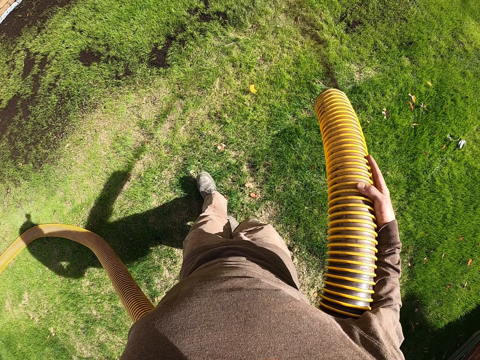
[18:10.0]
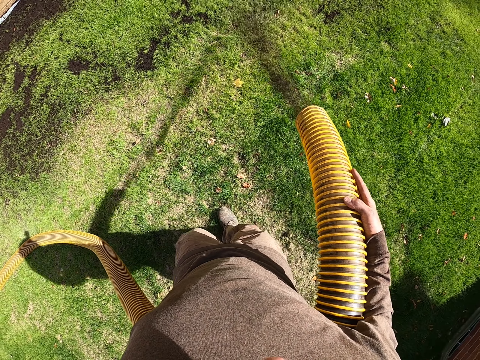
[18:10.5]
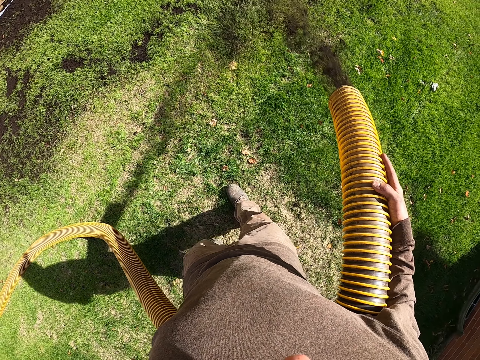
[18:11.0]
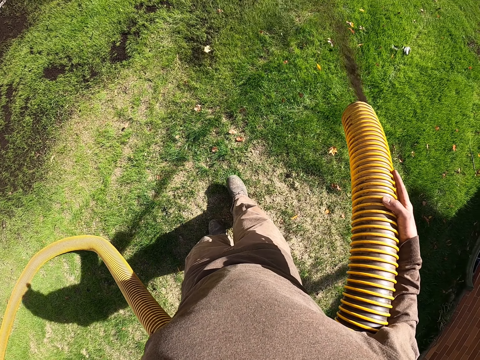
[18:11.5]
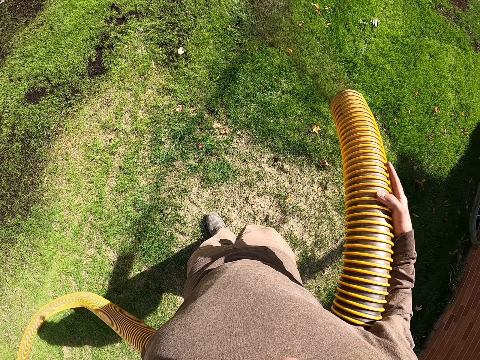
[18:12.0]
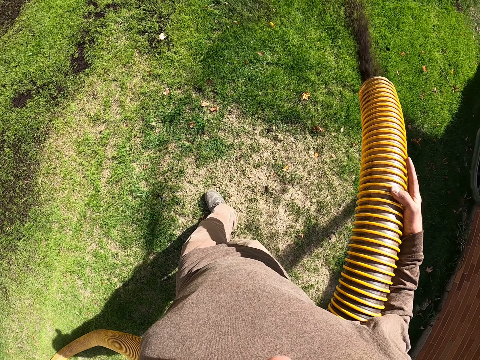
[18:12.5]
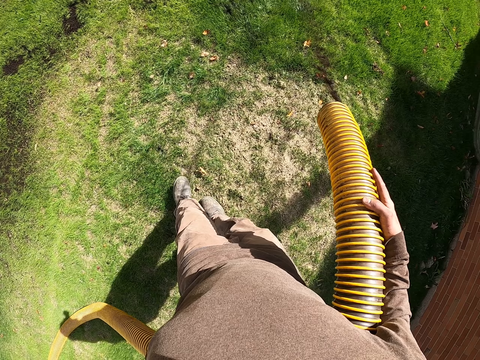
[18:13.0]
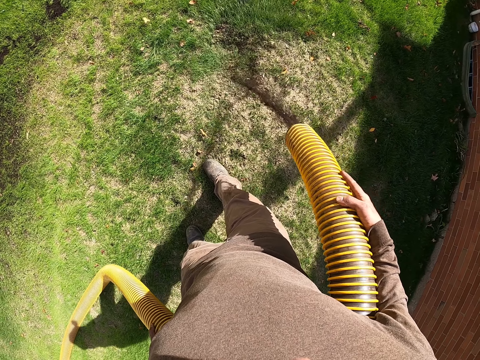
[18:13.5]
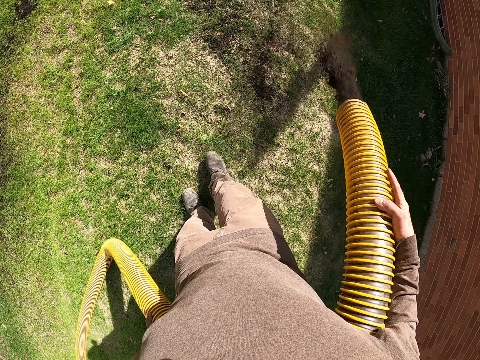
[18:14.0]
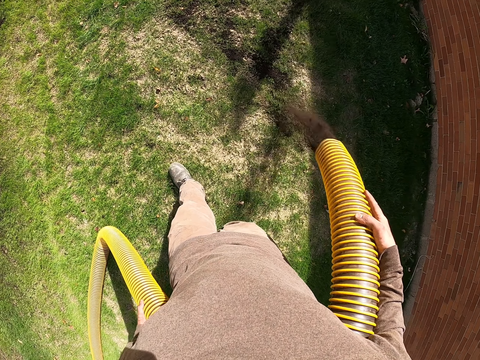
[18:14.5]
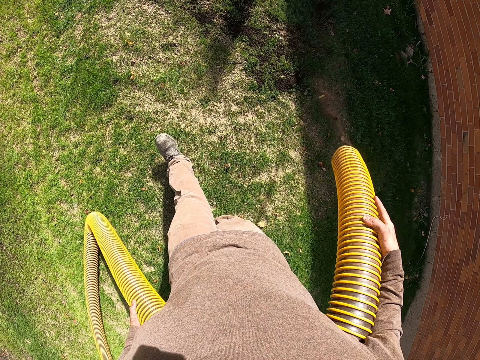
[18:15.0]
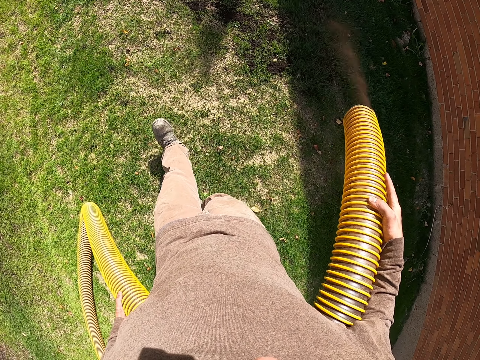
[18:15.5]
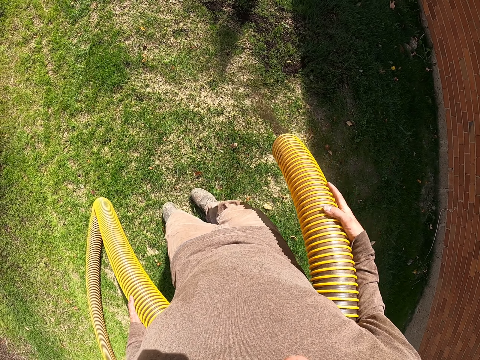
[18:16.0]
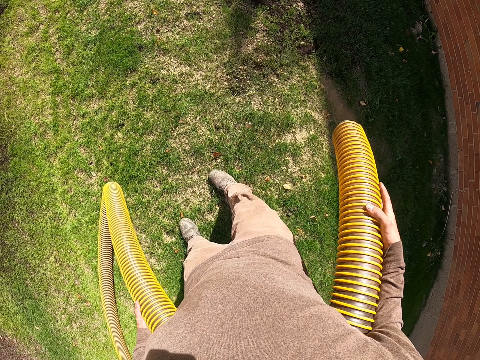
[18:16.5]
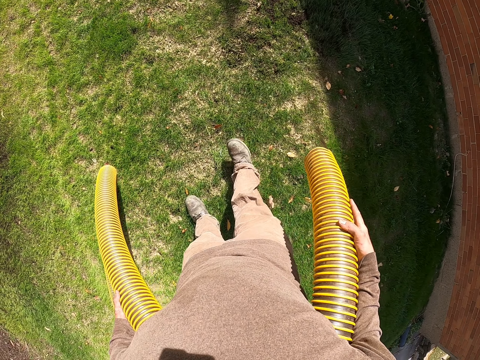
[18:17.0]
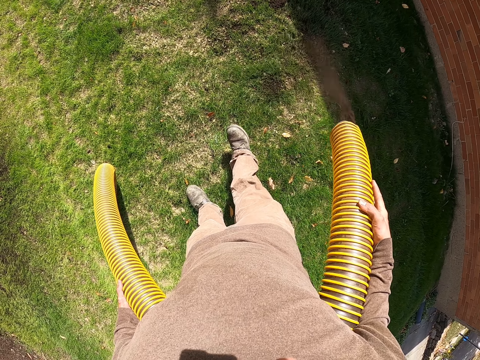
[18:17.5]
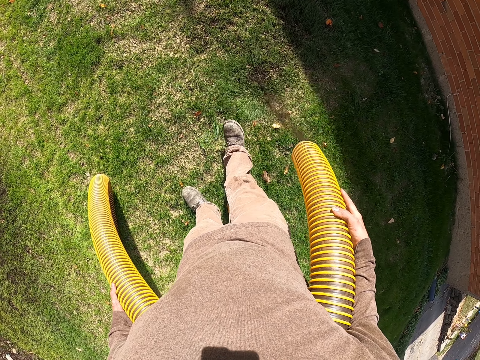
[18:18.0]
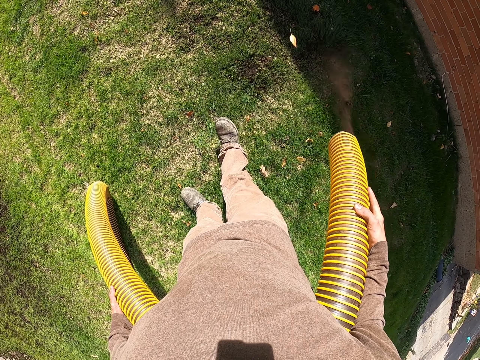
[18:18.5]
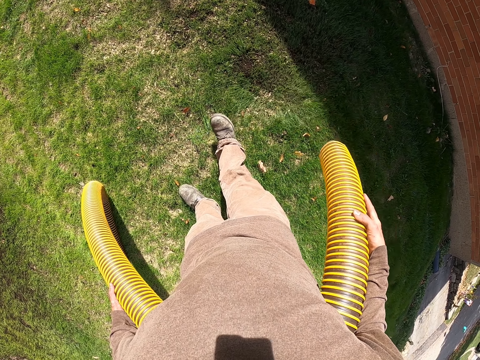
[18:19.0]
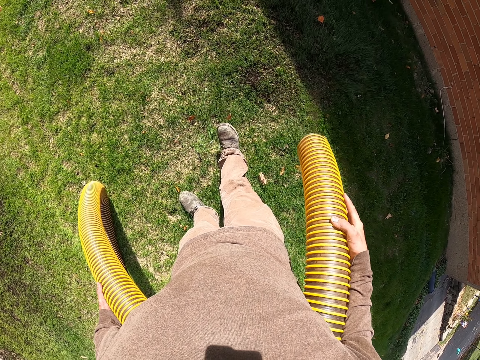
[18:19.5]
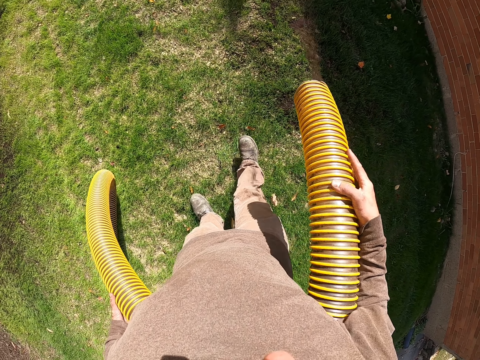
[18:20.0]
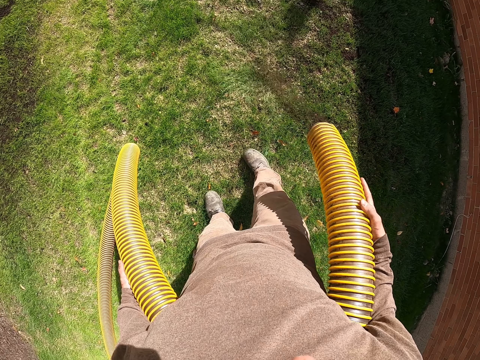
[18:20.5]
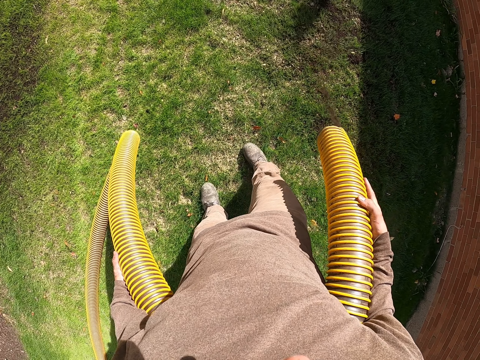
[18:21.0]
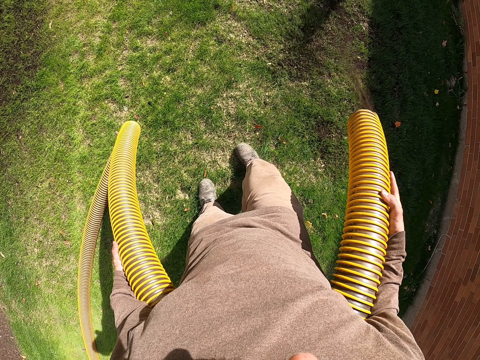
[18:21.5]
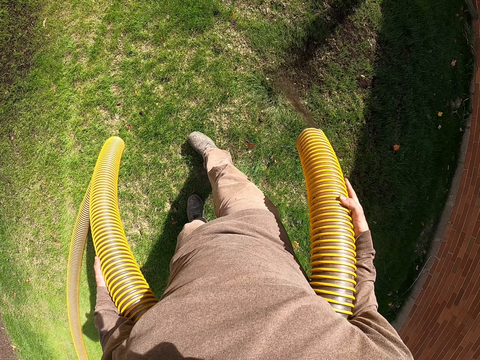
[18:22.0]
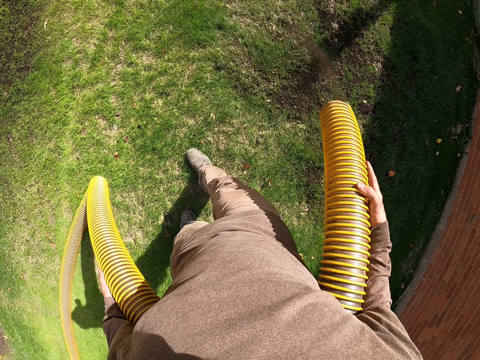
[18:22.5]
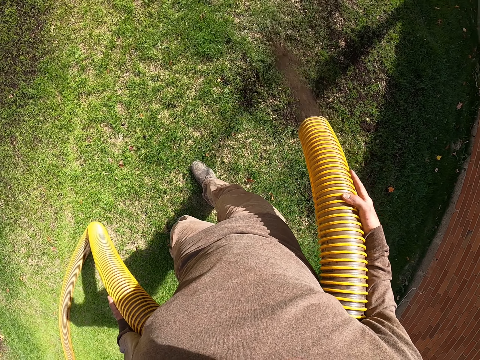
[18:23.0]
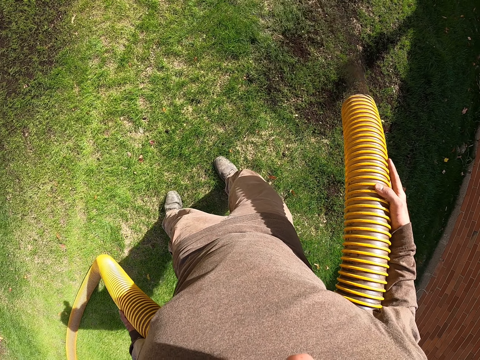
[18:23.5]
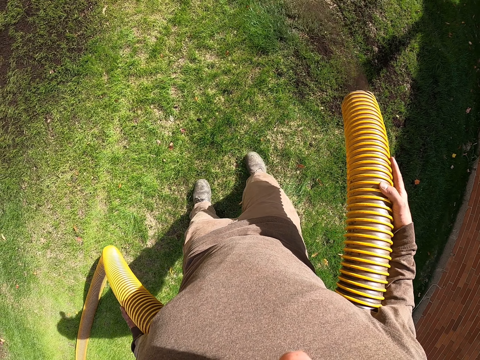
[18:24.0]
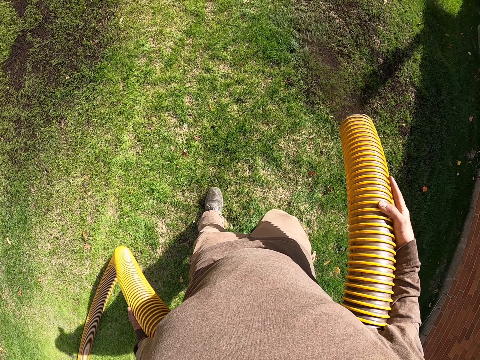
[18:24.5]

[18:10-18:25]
The camera wearer pours fertilizer on the grass with a pipe.

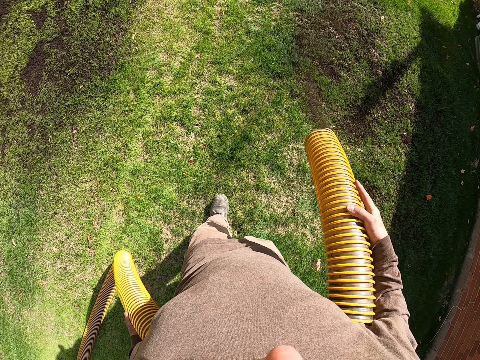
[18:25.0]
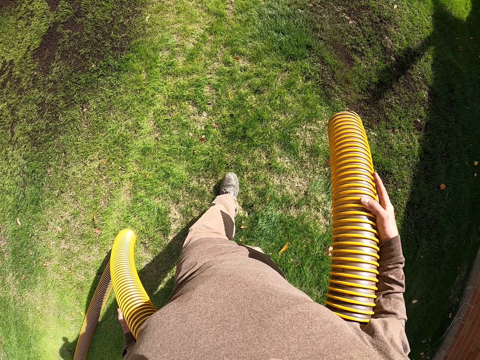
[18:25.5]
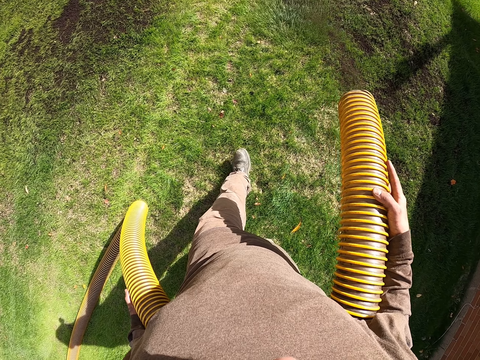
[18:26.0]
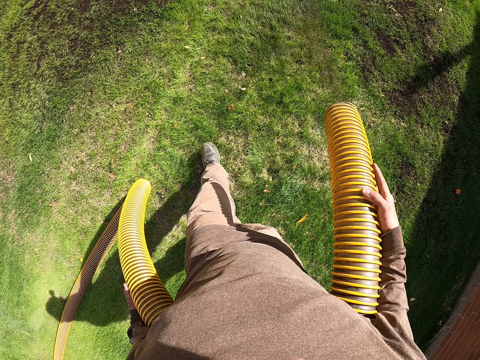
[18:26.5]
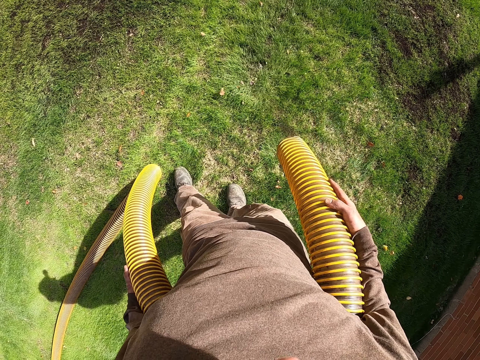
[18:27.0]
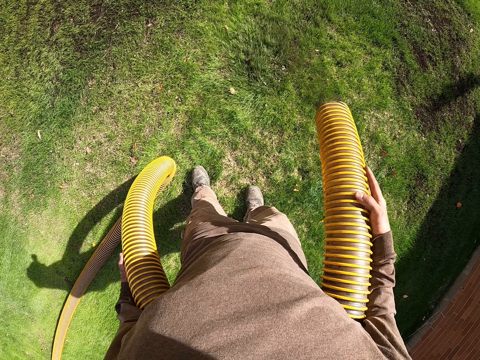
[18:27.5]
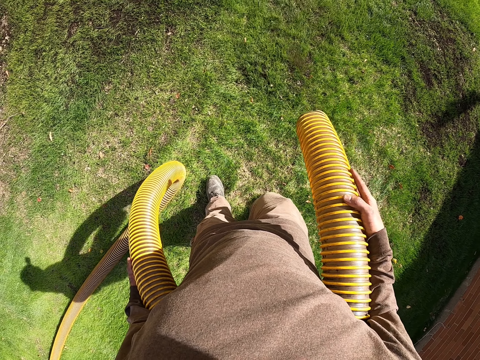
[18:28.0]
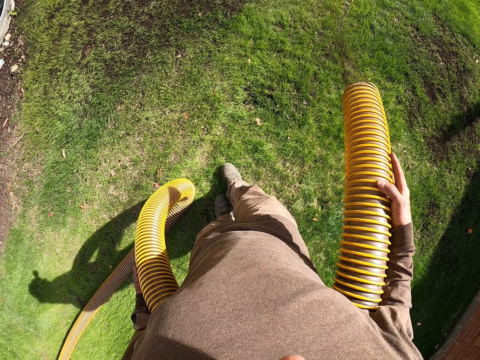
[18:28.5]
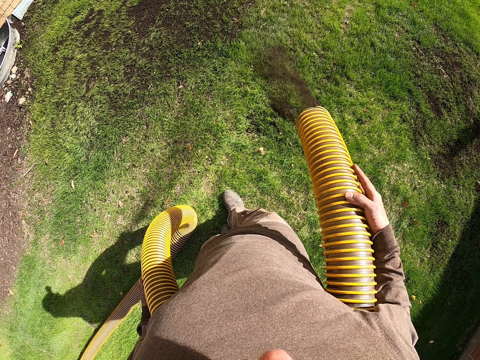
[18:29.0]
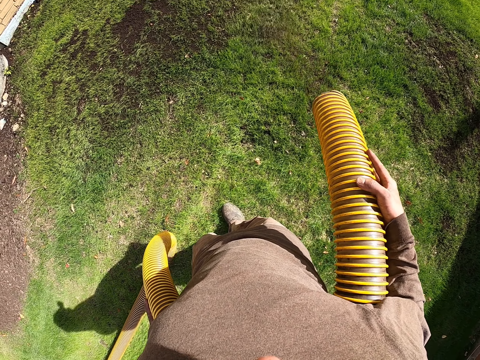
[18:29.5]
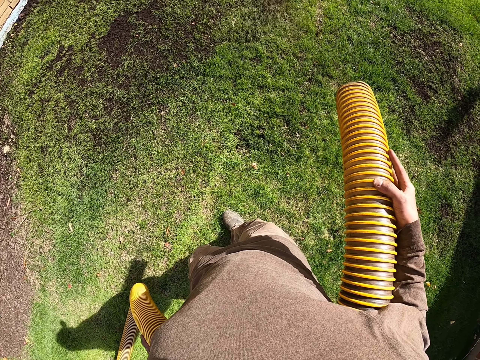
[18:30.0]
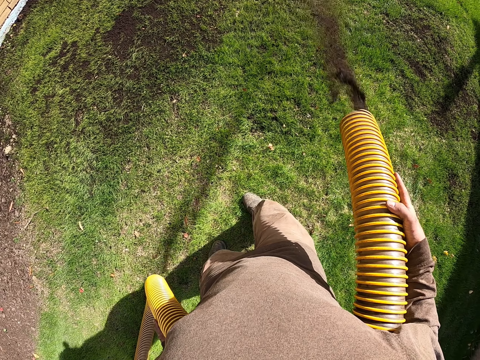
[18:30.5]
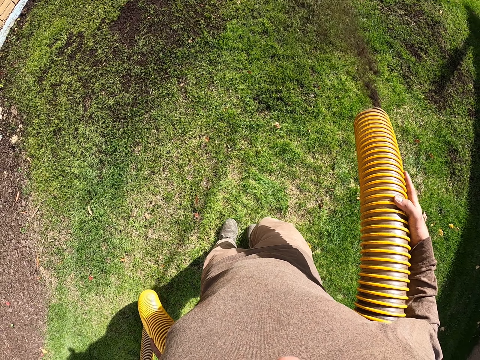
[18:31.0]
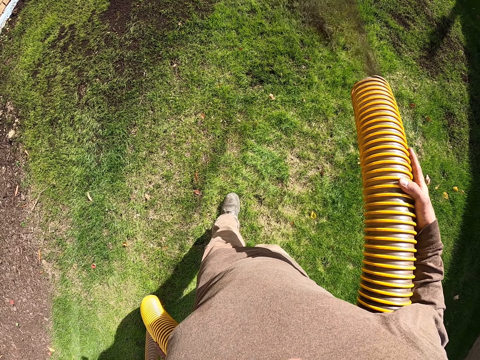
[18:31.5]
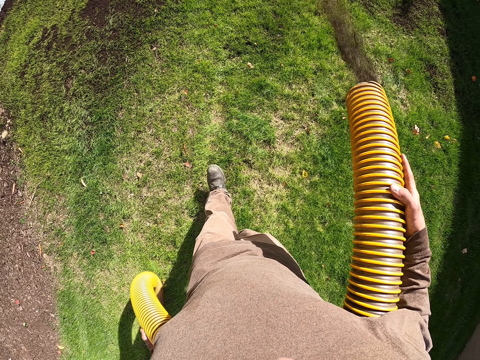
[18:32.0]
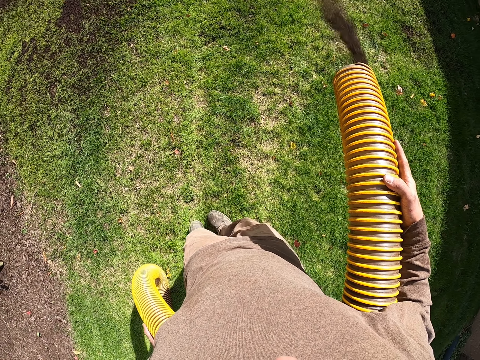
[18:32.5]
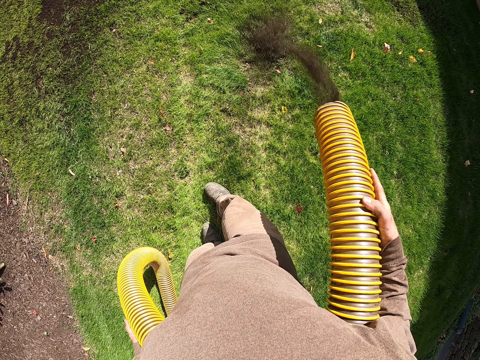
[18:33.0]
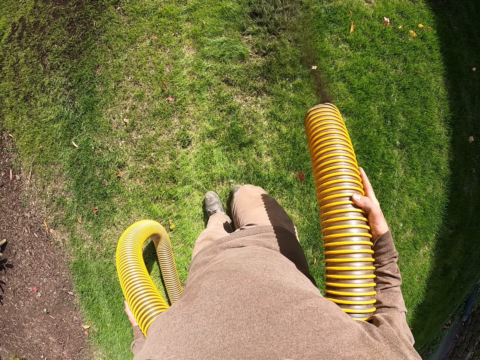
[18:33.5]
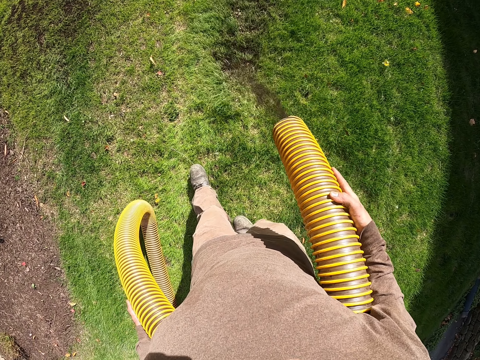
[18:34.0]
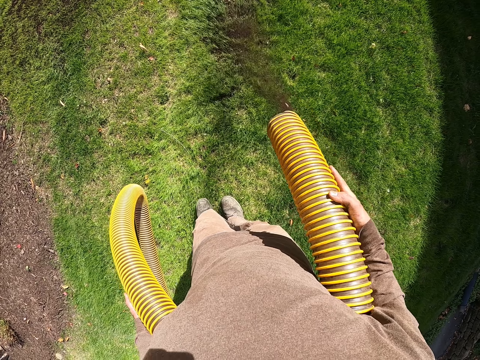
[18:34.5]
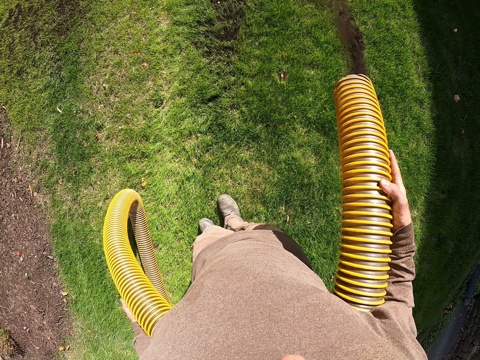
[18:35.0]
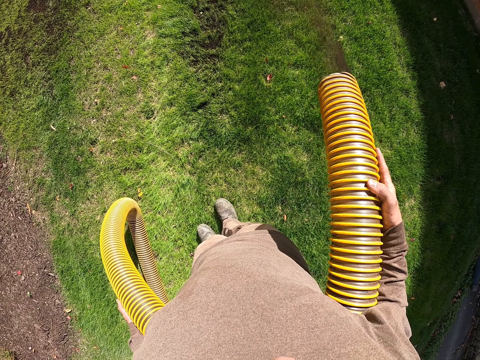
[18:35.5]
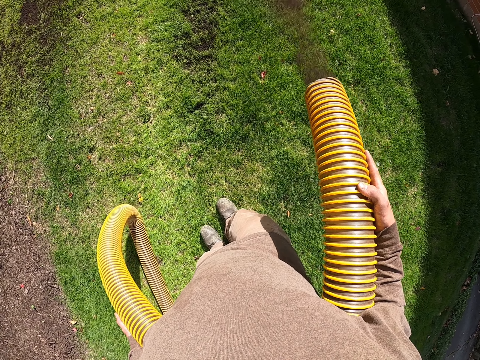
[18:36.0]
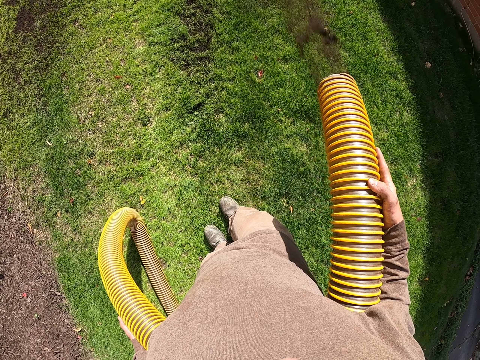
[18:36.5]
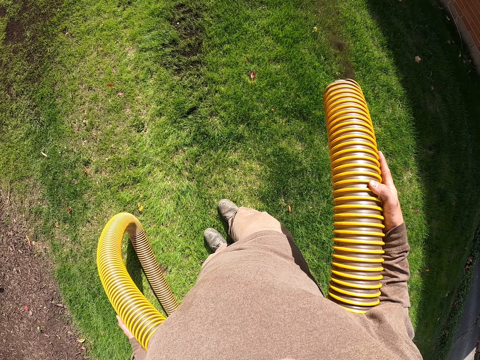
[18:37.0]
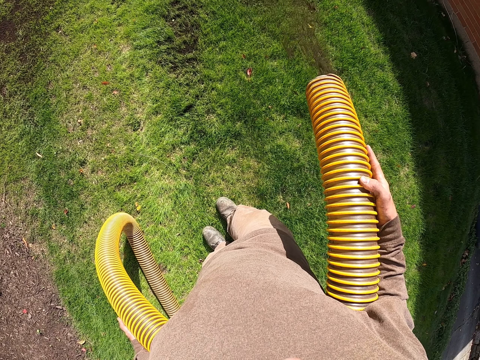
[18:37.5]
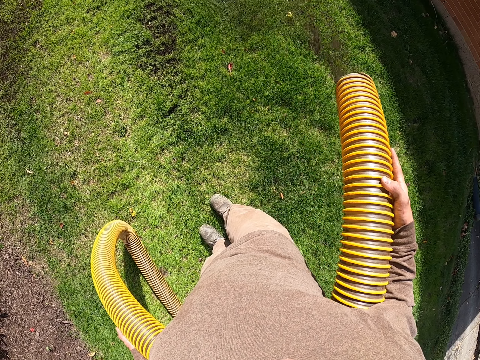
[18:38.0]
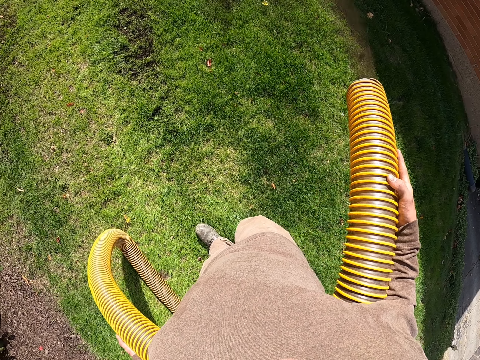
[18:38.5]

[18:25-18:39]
The camera wearer pours fertilizer on the grass with a pipe repeatedly.
